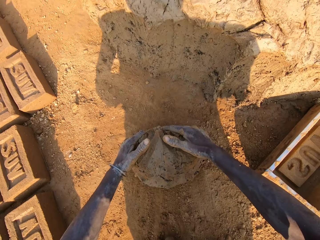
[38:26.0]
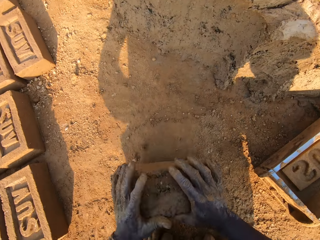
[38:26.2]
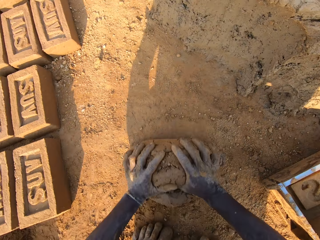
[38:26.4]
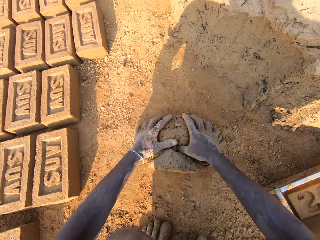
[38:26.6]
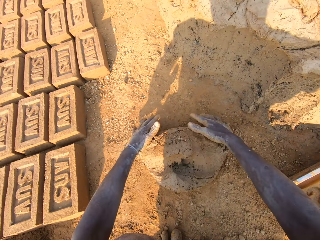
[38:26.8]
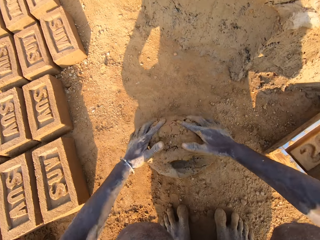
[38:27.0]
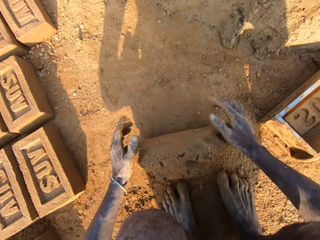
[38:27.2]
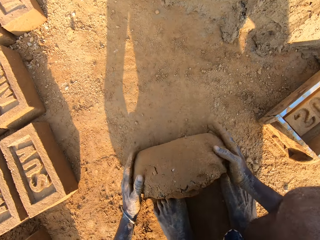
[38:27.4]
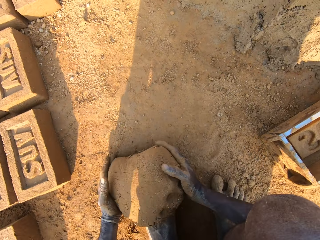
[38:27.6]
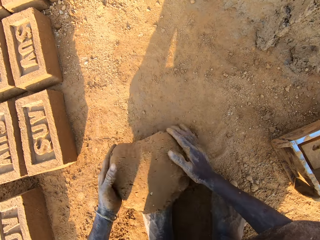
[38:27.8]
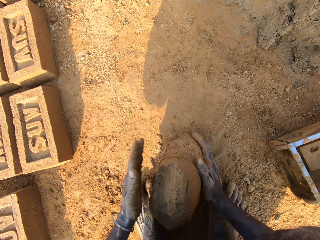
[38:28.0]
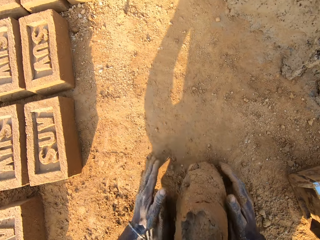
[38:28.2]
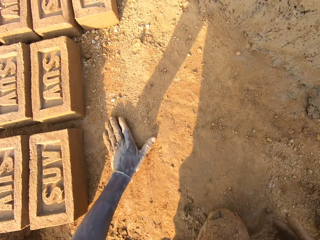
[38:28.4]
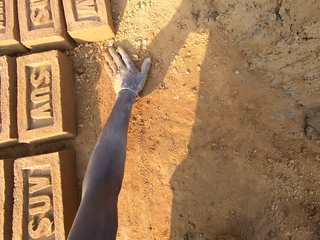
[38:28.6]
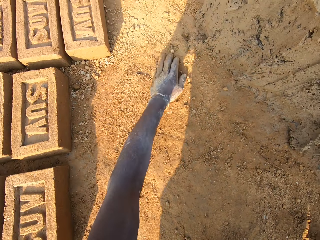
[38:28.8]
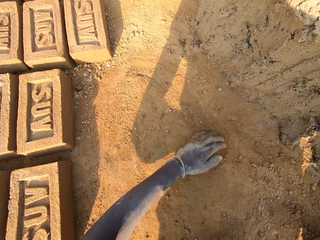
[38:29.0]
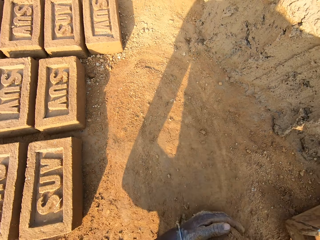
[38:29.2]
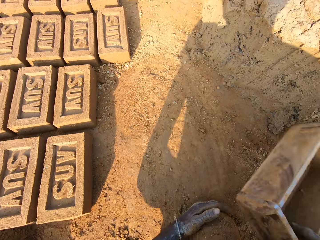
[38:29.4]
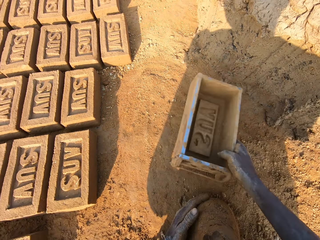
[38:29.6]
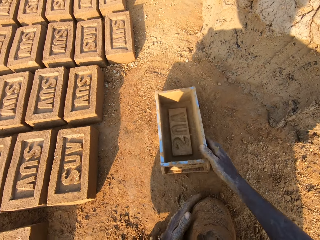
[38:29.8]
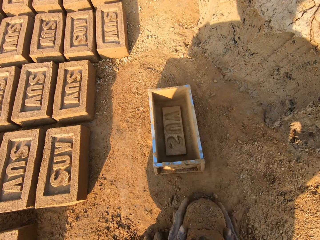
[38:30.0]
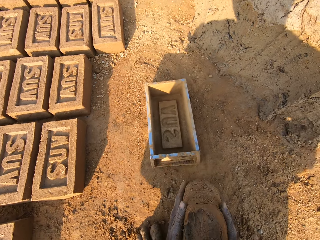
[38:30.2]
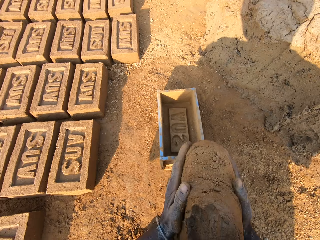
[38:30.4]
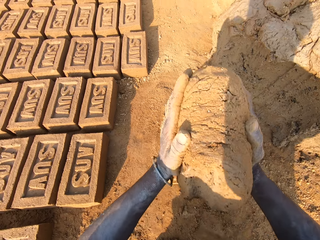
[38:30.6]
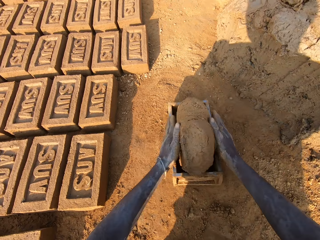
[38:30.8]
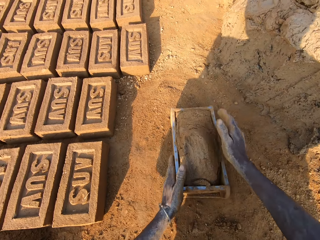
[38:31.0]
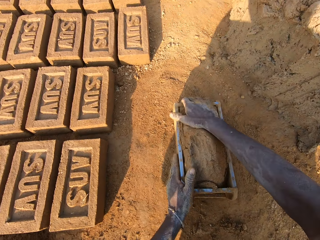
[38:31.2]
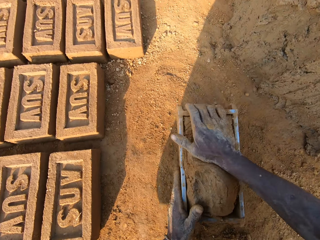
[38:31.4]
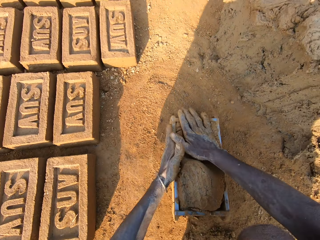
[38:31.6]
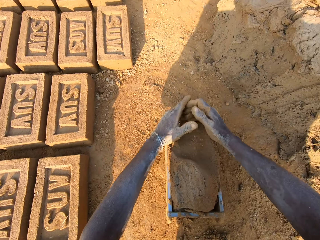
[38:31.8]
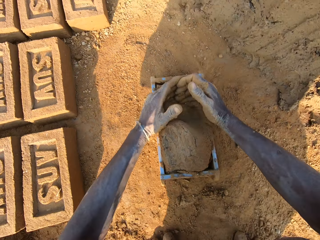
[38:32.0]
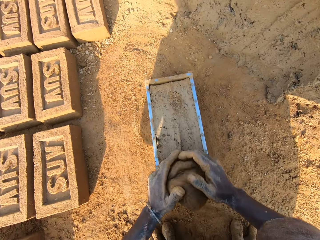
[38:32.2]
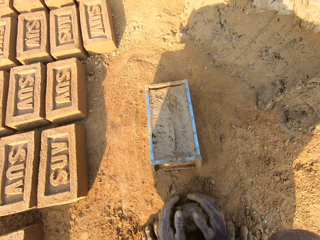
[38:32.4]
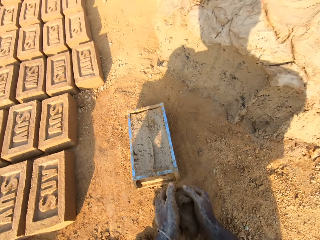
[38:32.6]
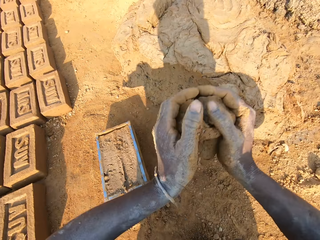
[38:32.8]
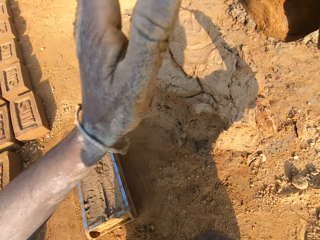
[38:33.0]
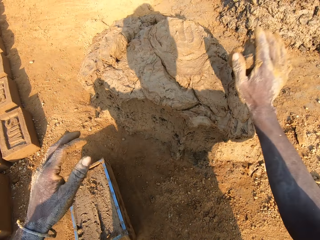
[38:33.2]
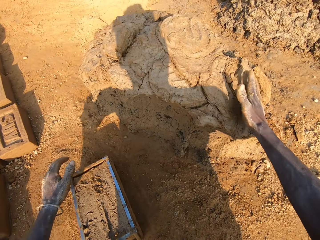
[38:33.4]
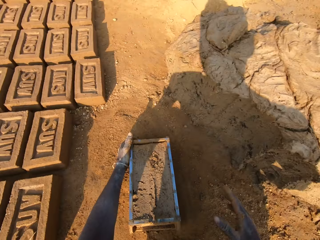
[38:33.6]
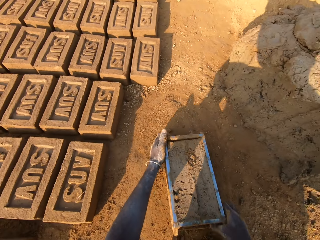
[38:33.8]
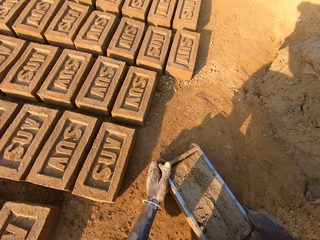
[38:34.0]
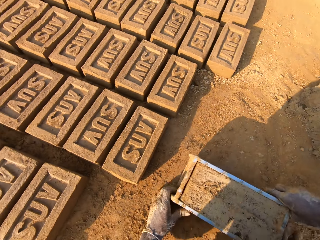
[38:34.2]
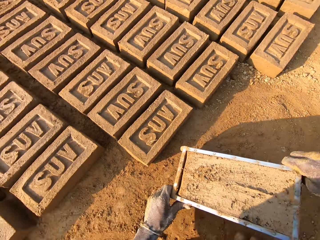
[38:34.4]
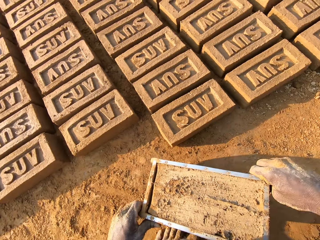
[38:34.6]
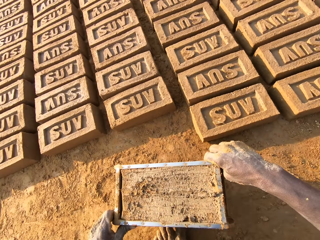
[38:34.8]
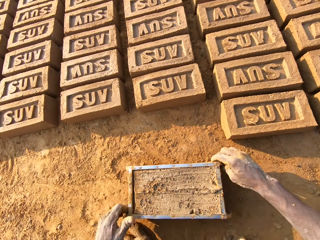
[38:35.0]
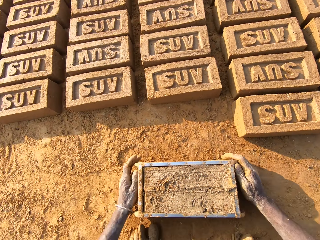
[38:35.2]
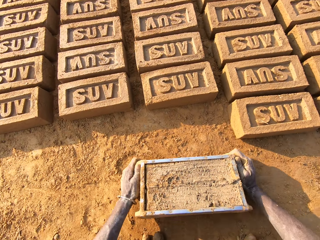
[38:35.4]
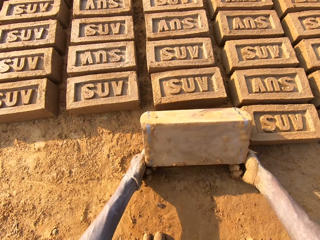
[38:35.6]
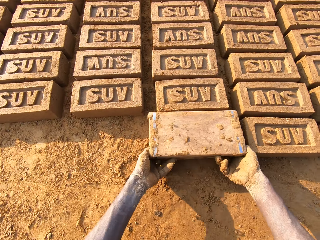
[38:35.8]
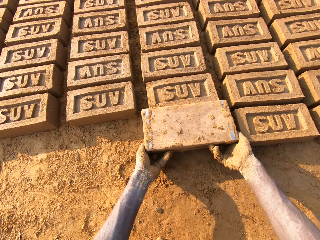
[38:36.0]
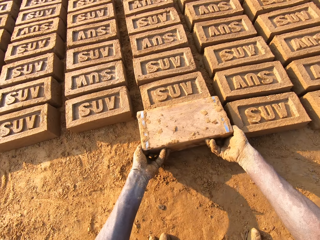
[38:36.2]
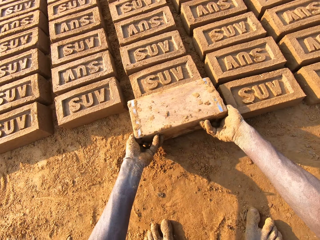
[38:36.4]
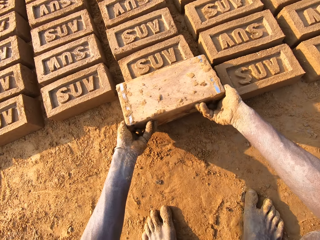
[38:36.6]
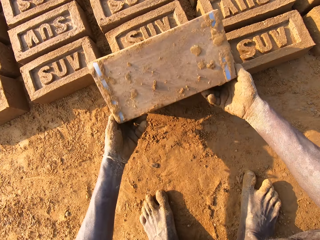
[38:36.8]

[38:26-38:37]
The camera wearer scrubs his hands on the sand on the floor. He shifts the pan or wooden box to the left side and drops the pan on the floor. He puts the mud in the pan and presses the mud in the pan with his hand. He removes excess mud in the pan with his hands. He throws the mud in his hand on another mud on the floor. He lifts away the wooden box and turns around with the pan in his hand. He drops the pan on the floor. He turns the pan on the floor upside down.

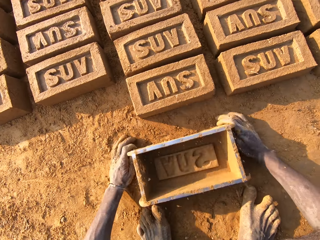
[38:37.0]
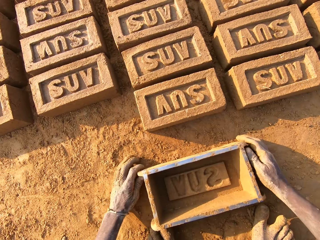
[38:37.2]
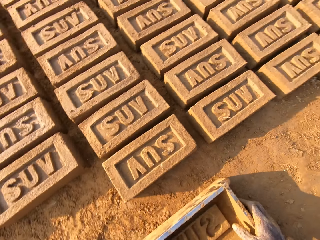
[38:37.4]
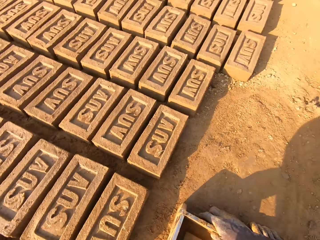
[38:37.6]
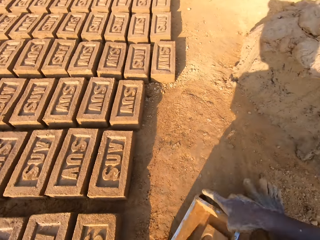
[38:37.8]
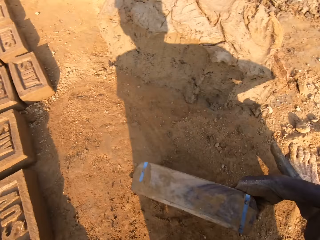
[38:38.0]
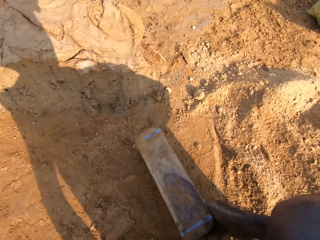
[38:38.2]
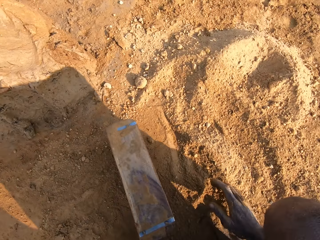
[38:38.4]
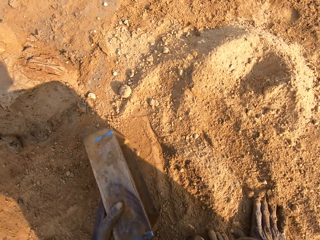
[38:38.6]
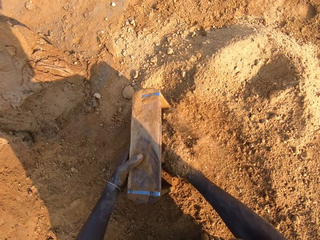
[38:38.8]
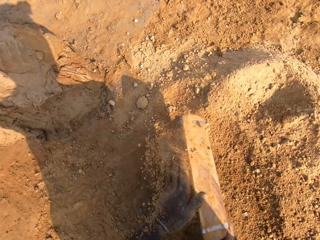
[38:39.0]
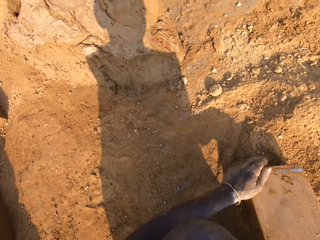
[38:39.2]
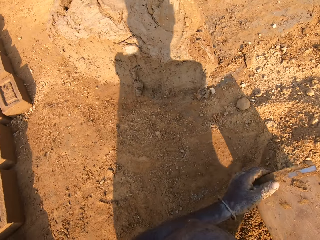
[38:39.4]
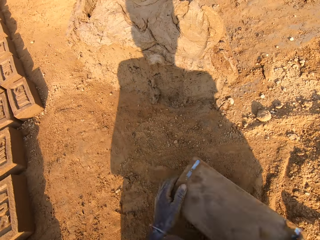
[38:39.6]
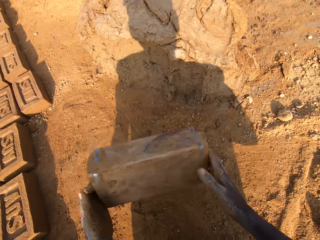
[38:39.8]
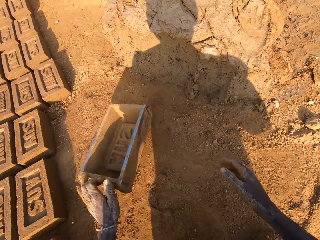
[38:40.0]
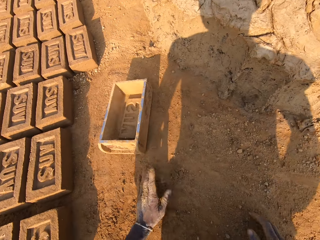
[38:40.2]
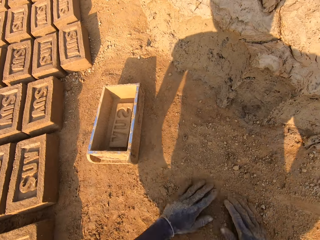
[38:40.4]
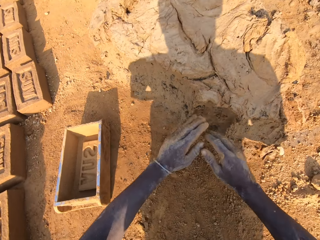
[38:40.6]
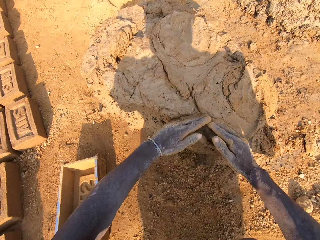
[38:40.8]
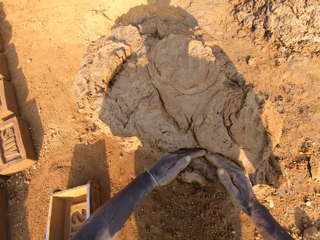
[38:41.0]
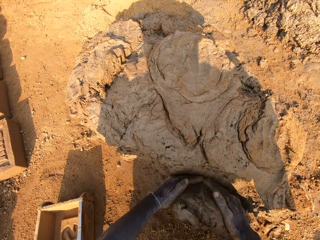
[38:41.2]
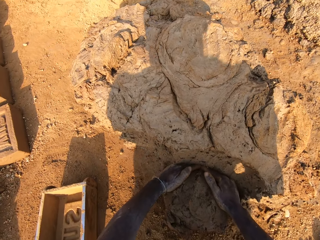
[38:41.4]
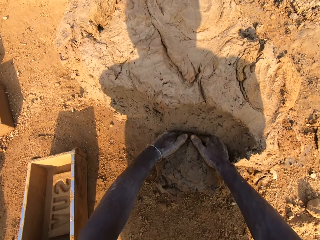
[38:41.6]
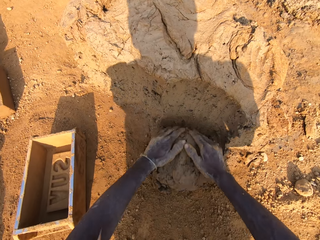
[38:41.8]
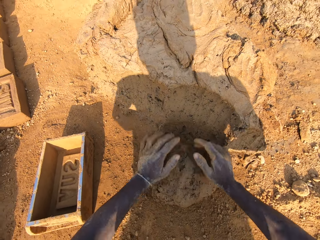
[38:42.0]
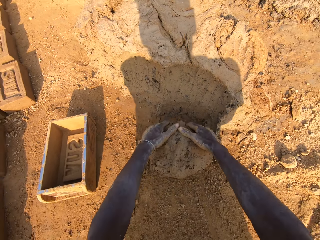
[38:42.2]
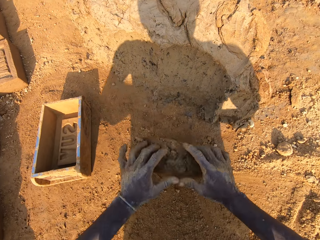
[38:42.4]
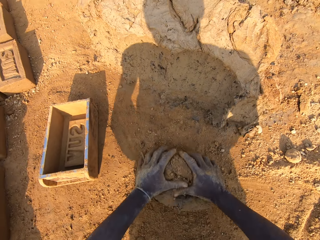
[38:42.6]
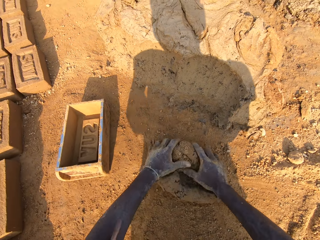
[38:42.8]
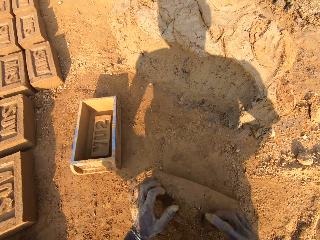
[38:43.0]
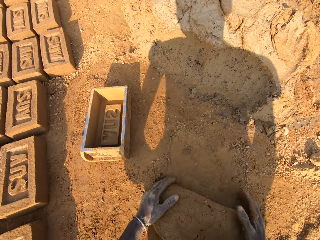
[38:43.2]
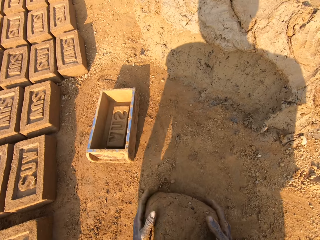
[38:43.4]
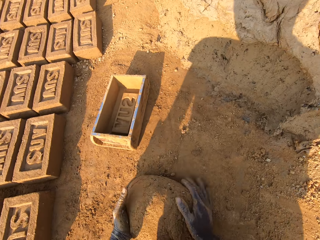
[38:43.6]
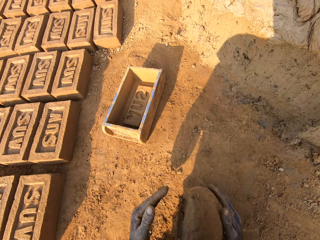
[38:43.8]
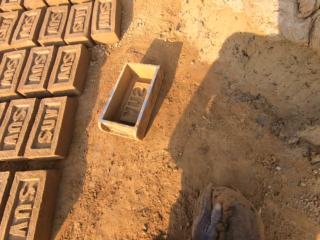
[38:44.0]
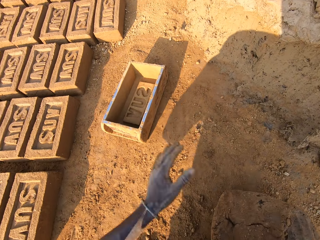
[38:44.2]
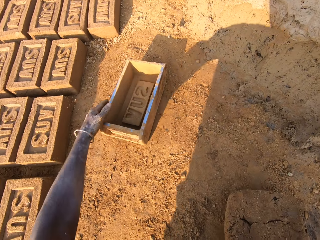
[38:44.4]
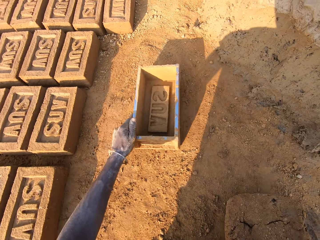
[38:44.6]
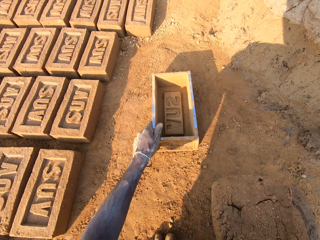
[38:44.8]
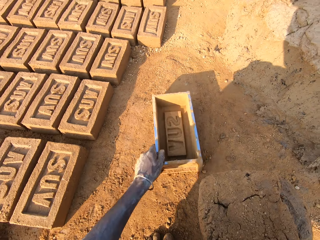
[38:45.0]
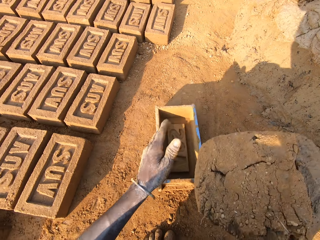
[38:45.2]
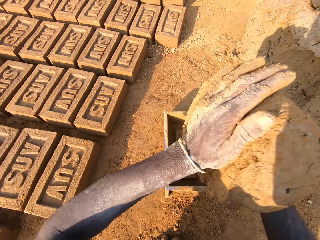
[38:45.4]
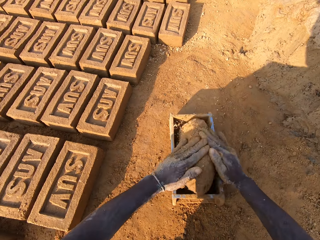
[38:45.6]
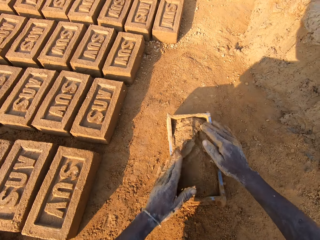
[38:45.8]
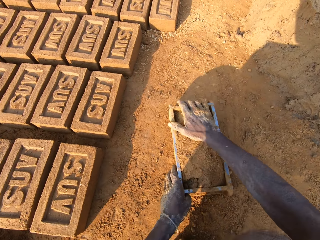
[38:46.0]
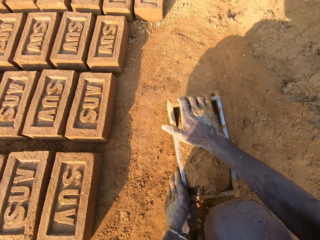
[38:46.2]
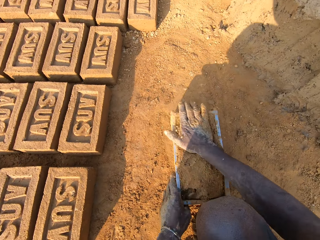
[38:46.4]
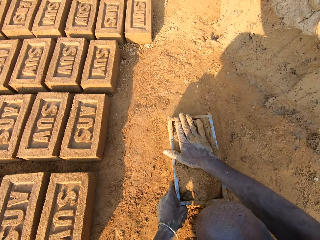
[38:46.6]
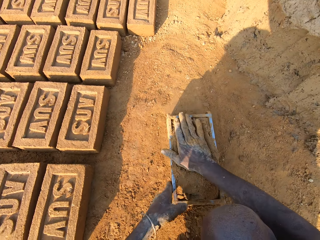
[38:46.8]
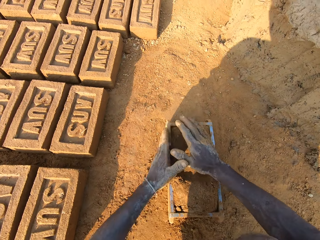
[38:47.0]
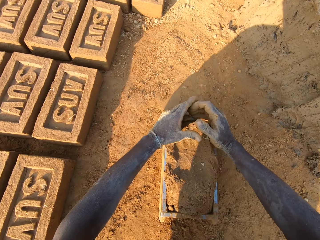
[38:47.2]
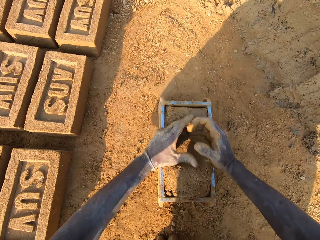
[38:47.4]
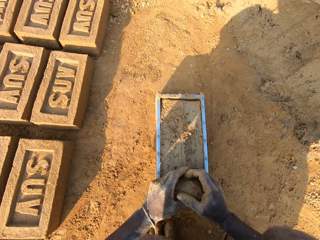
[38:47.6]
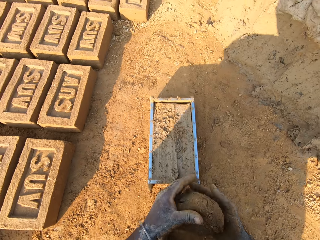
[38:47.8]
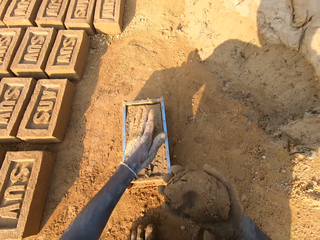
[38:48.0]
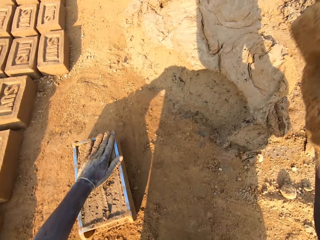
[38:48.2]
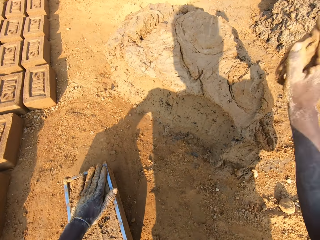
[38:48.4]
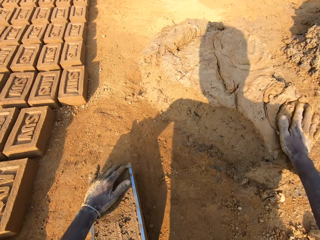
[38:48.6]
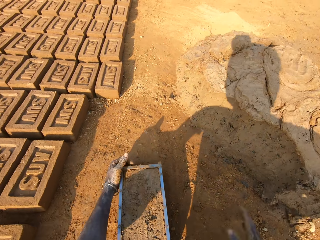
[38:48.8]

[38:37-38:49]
The camera wearer removes the mold mud from the pan or wooden box on the floor. He places the wooden box on the ground and lifts away the wooden box. He turns around with the pan in his hand. He puts some sand in the pan with his right hand. He empties the wooden box. He drops the pan on the floor on the side. He scrubs his hands on the sand on the floor. He takes some mud from the floor. He rolls the mud on the sand on the floor. He drags the wooden box closer. He puts the mud in the pan. He presses the mud in the pan with his hand. He removes excess mud in the pan with his hands. He throws the mud in his hand on another mud on the floor.
